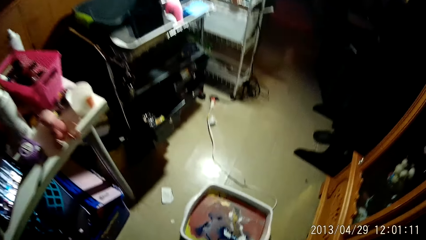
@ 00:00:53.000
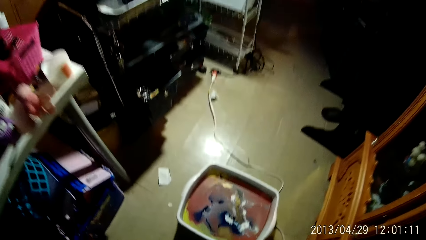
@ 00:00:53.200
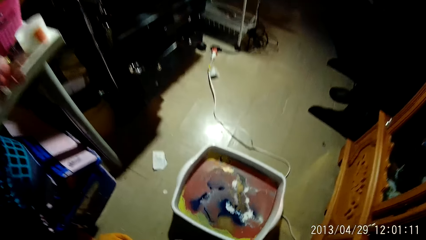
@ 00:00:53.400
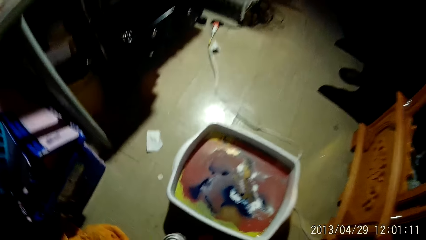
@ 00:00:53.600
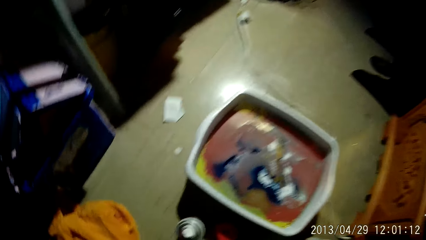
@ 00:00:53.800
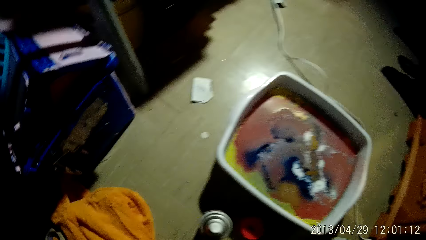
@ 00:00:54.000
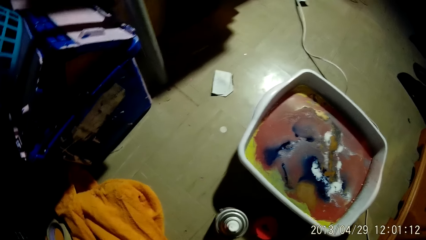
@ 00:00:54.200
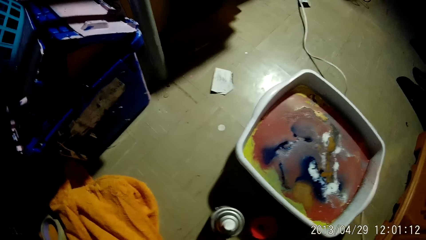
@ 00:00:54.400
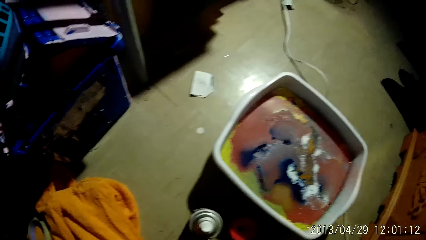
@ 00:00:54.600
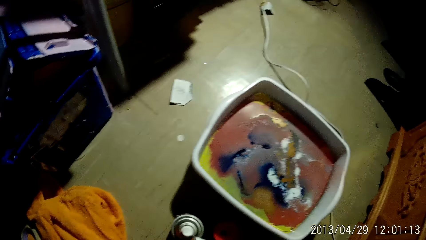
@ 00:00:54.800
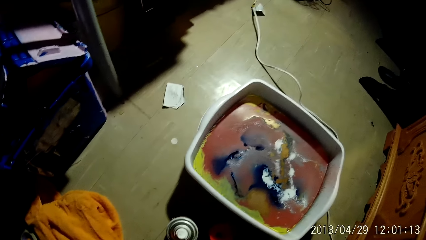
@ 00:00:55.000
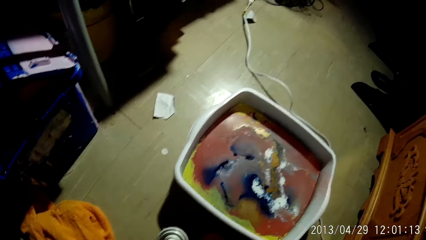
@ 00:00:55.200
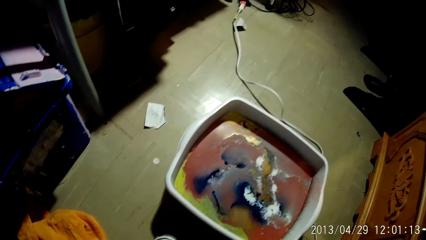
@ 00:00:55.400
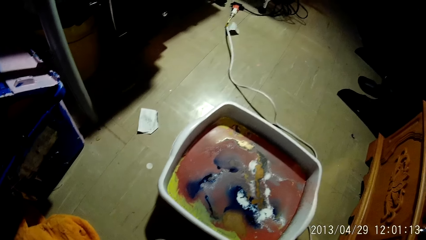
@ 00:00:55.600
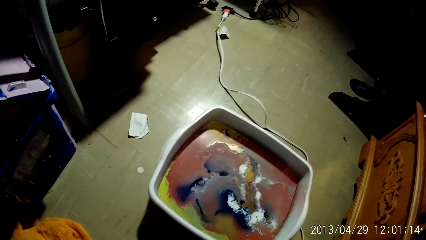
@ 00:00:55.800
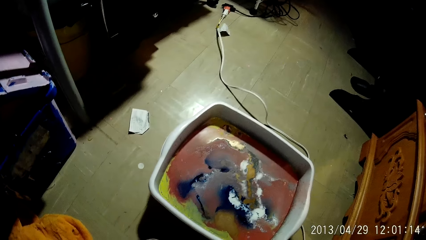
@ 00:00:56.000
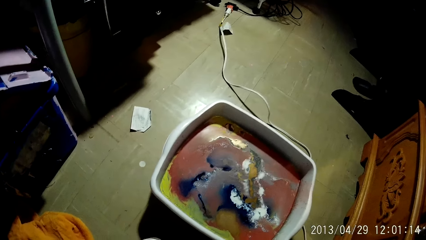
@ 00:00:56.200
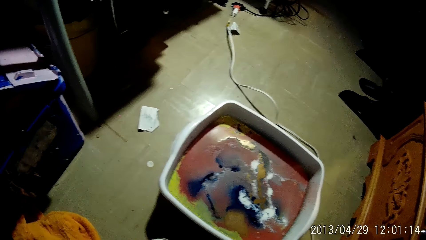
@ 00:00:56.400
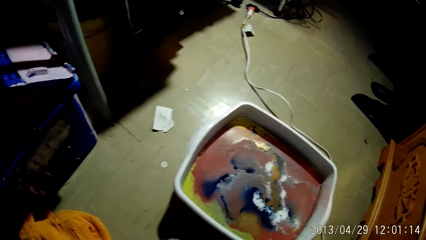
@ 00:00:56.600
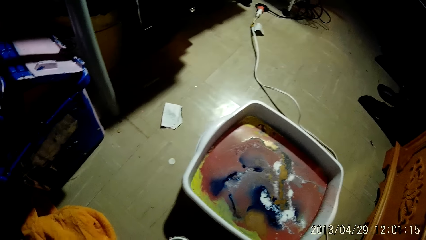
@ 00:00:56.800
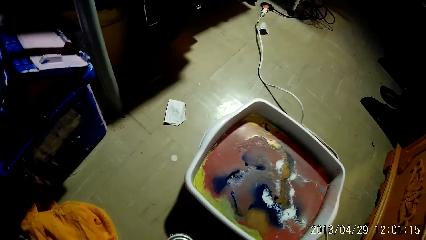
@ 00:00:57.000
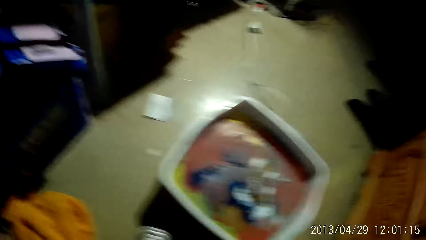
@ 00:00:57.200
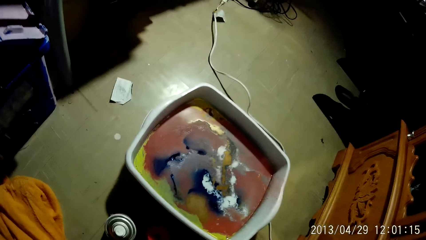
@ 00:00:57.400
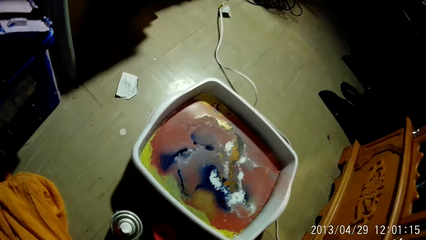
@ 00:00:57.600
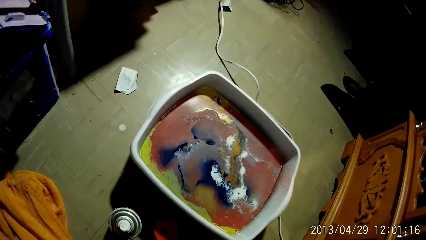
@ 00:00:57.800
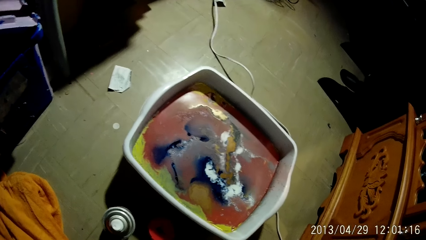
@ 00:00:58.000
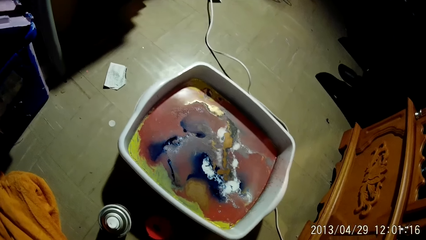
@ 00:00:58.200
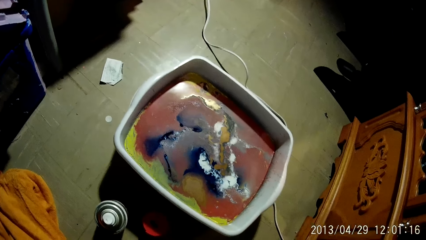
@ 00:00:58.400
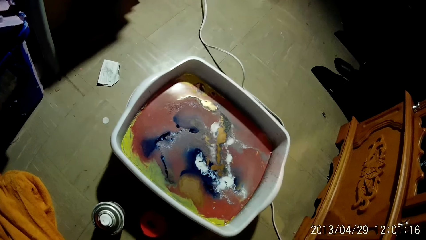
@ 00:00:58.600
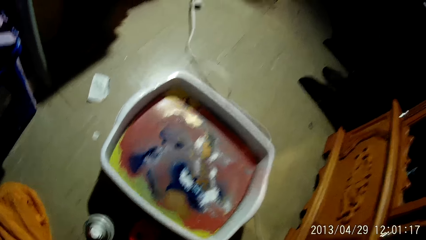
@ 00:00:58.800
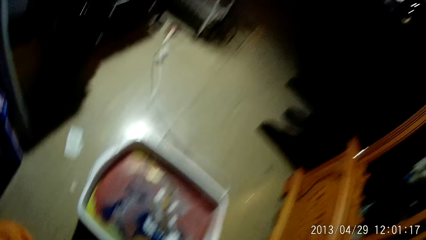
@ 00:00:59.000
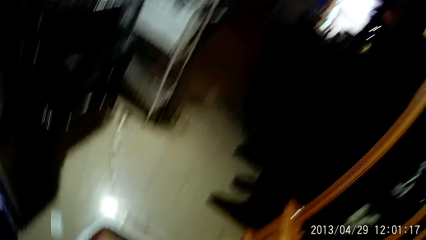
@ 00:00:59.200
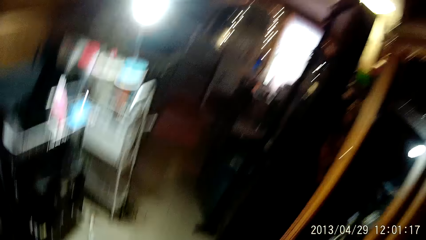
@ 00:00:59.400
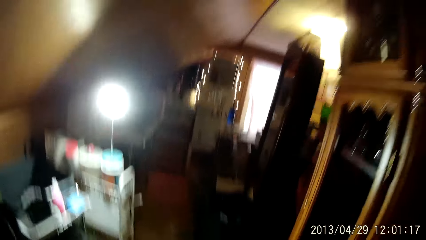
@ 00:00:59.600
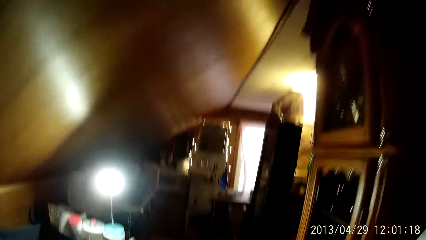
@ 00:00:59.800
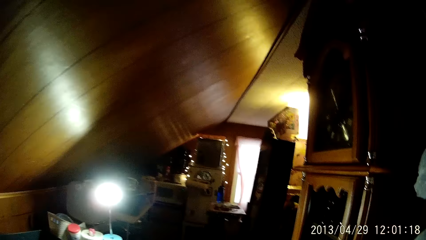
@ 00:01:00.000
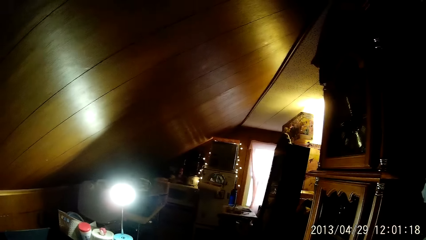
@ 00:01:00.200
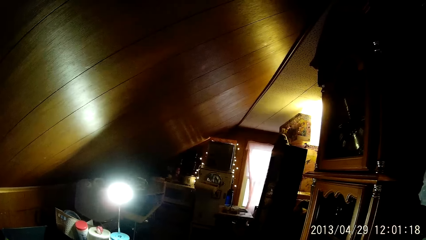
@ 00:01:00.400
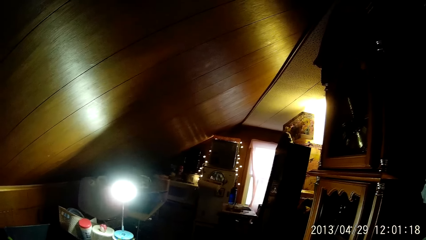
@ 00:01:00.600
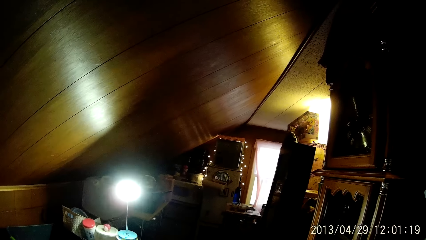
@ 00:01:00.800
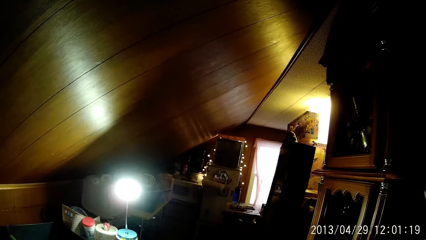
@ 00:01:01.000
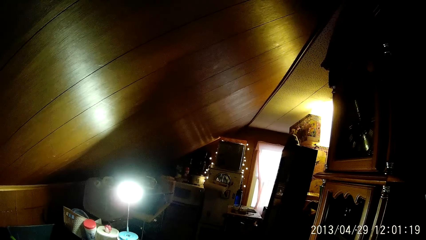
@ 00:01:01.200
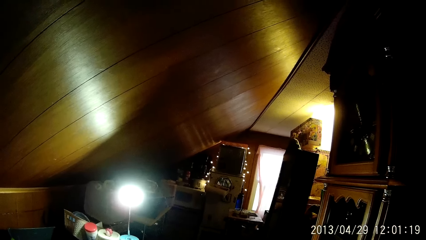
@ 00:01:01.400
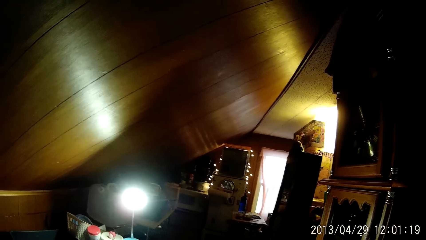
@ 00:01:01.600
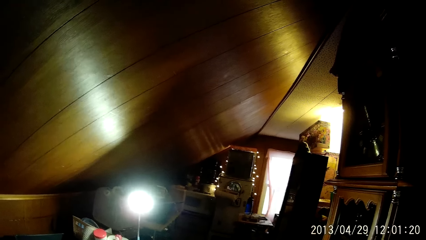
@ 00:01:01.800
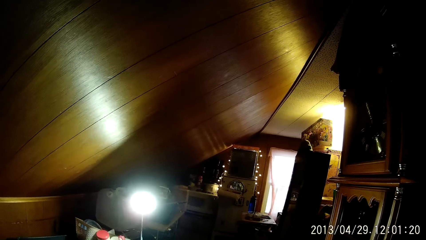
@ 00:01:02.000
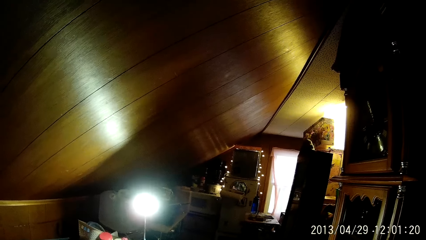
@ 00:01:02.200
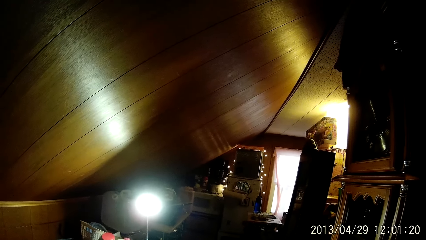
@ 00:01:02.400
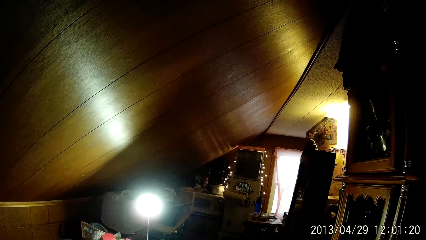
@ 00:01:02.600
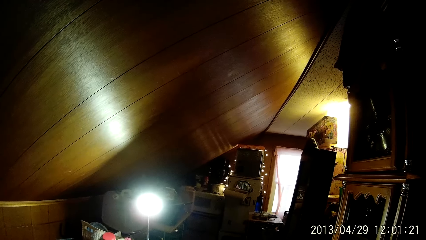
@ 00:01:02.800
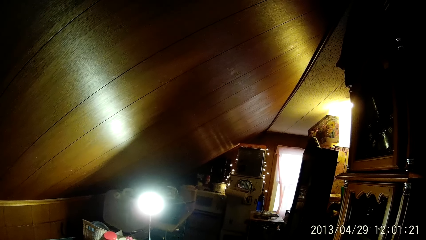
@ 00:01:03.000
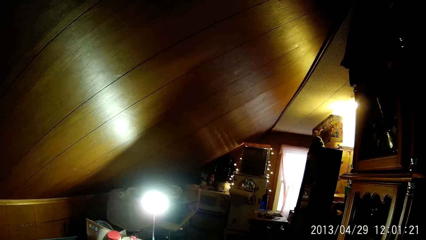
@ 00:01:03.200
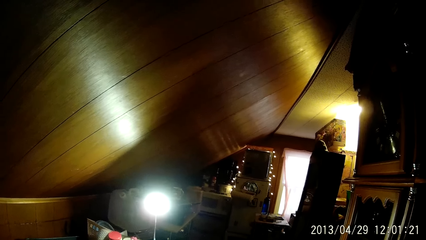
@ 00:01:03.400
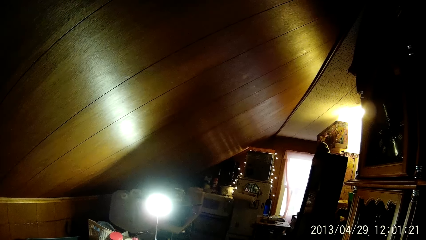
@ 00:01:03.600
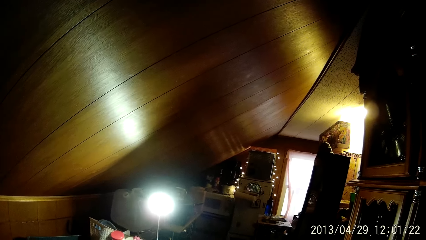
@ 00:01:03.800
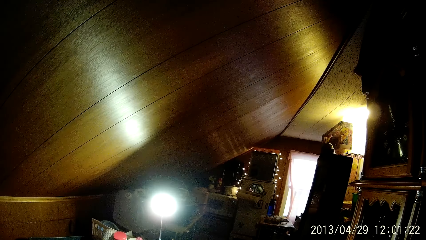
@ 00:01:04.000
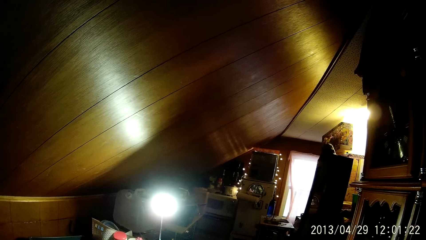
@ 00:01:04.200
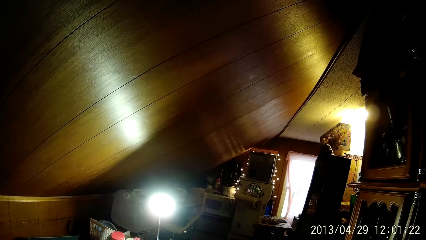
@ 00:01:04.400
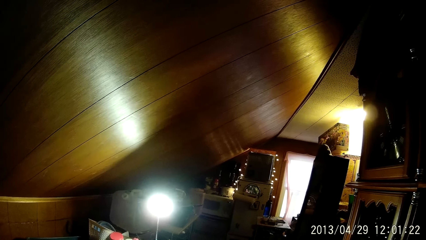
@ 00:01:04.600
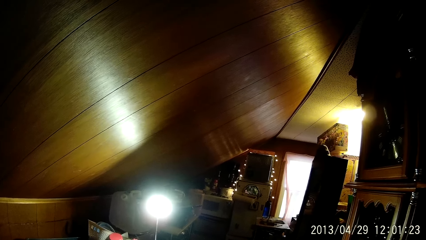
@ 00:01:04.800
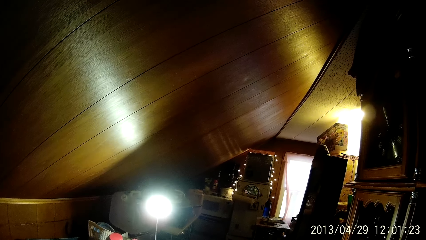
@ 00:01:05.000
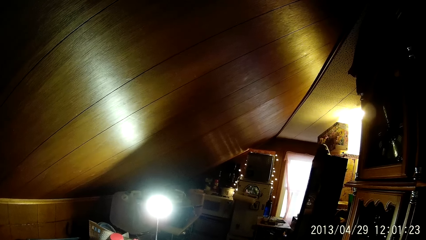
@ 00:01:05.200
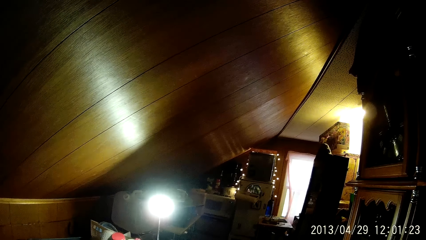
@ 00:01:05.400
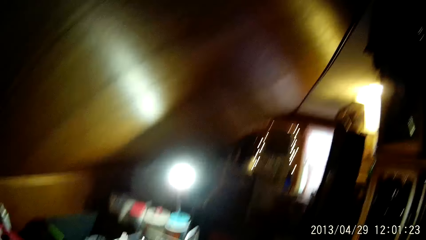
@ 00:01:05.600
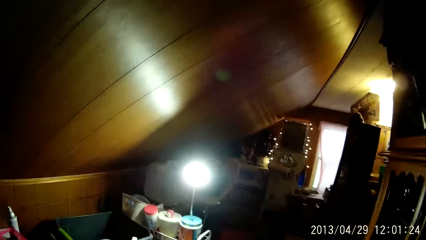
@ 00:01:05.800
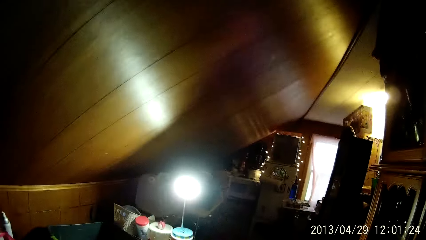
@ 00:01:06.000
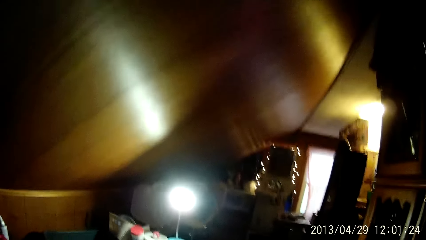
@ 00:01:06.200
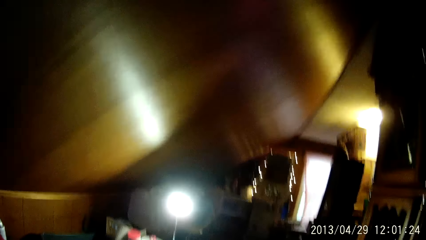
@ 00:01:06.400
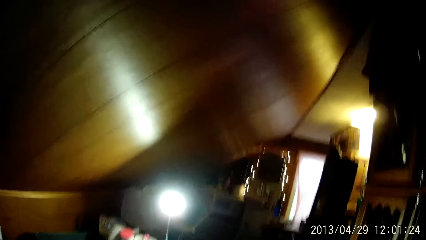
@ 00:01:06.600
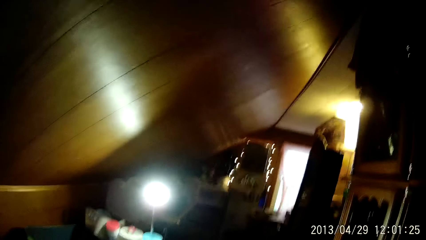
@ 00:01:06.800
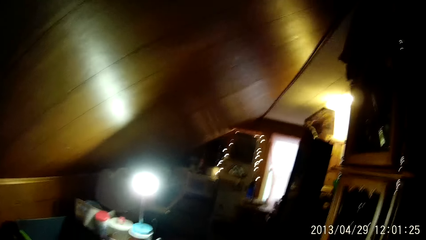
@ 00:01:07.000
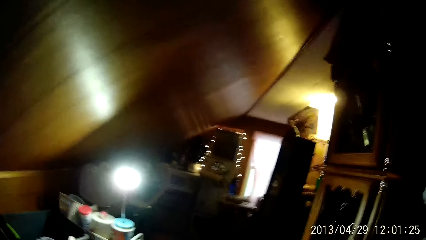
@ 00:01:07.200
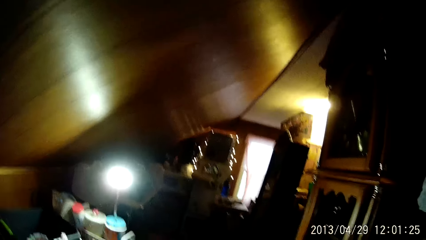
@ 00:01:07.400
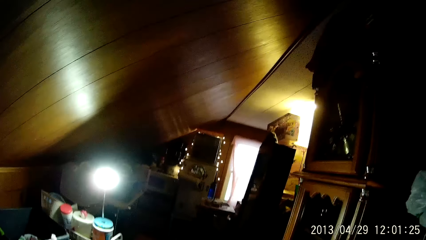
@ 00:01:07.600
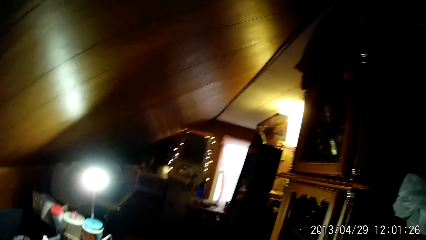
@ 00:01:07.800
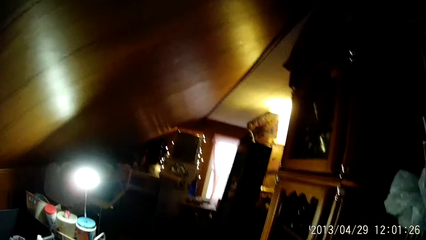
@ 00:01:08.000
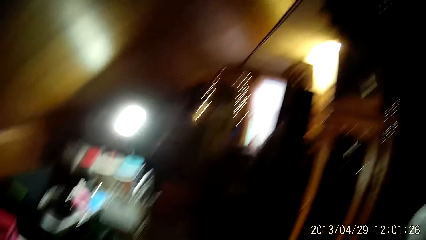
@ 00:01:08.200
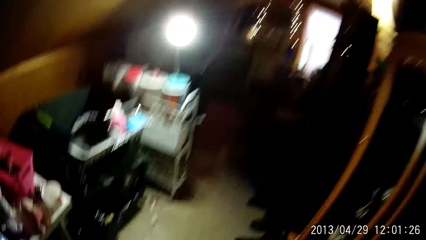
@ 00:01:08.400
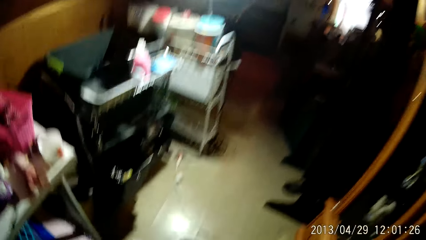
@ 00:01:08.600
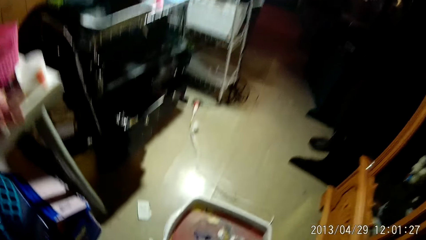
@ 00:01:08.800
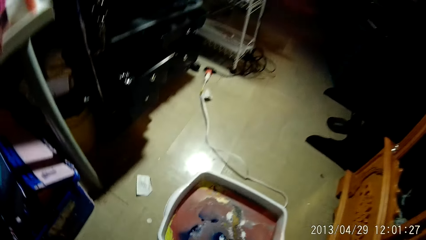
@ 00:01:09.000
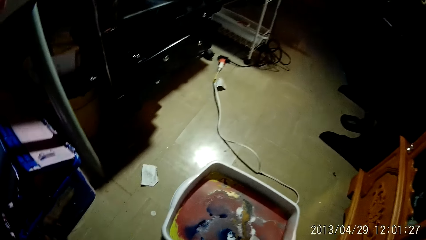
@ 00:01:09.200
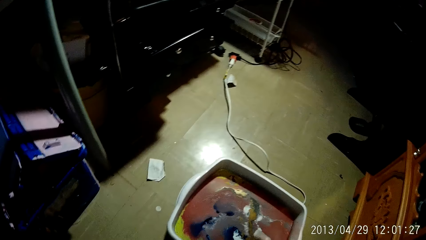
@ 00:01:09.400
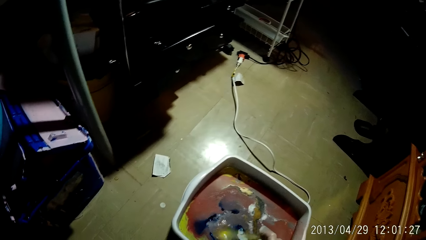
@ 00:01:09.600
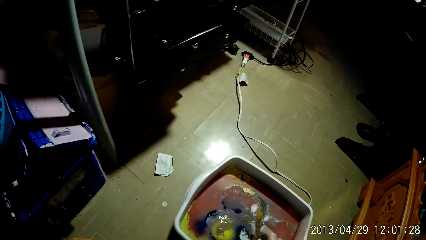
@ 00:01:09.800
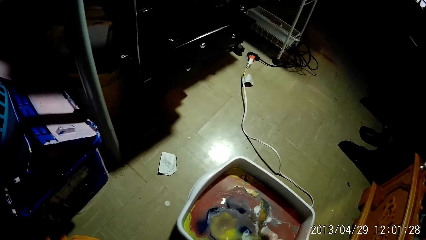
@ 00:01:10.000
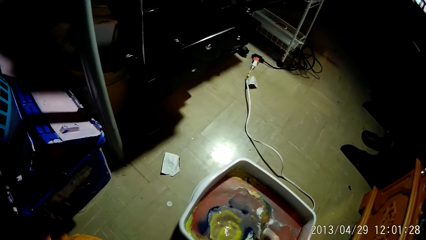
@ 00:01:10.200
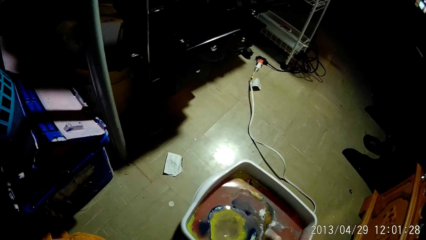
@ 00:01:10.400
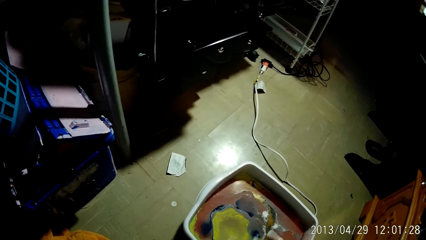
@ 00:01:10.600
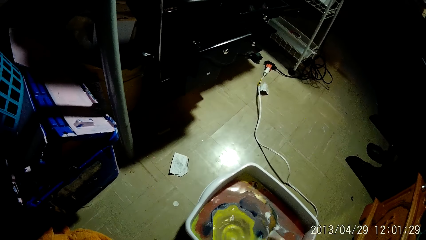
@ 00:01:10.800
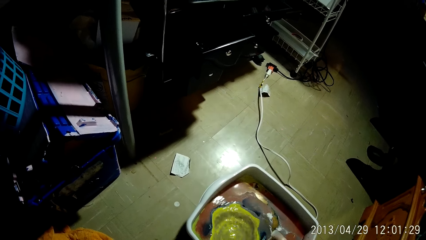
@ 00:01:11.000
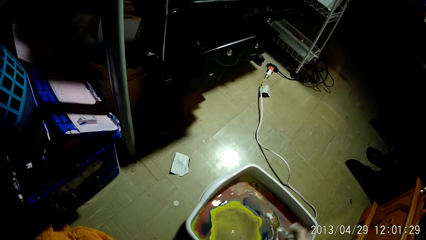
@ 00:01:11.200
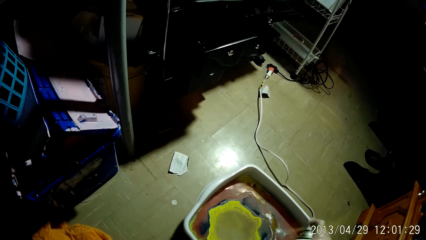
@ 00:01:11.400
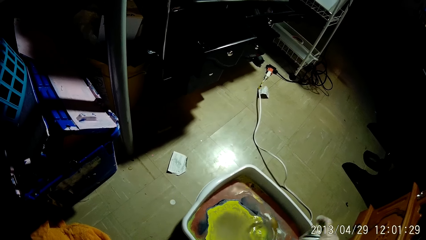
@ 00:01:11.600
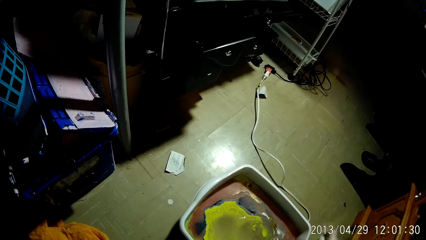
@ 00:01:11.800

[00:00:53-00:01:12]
The camera wearer looks around the room. She sprays paint into a hydro-dip tank or basin with her right hand.
